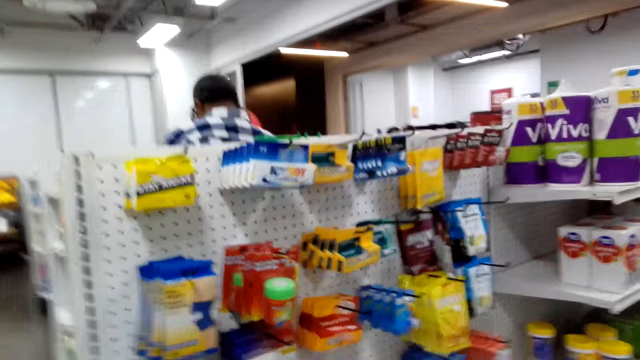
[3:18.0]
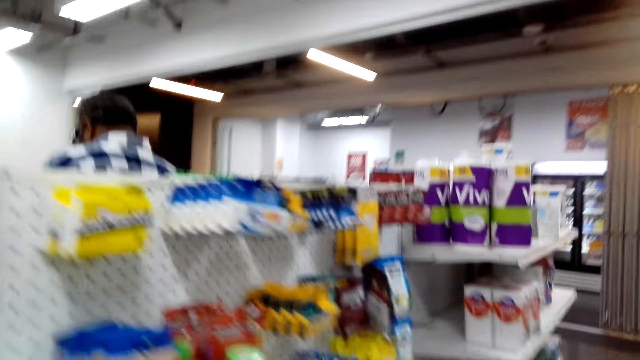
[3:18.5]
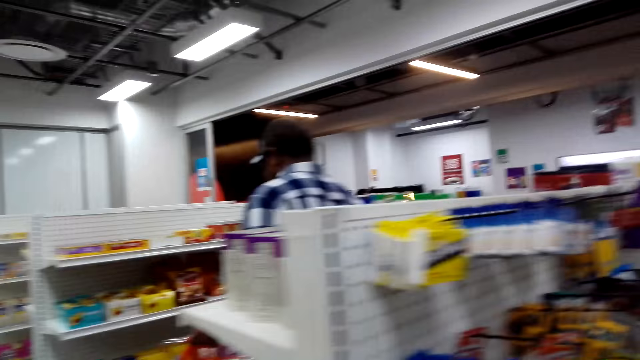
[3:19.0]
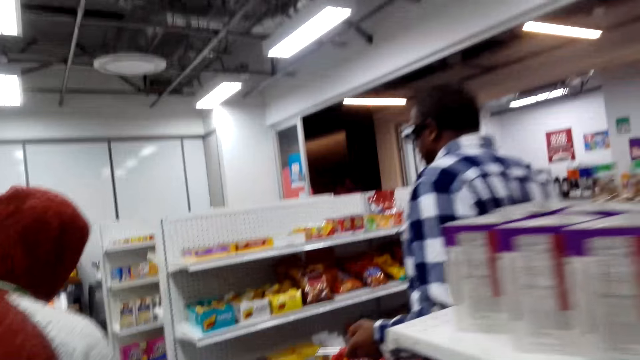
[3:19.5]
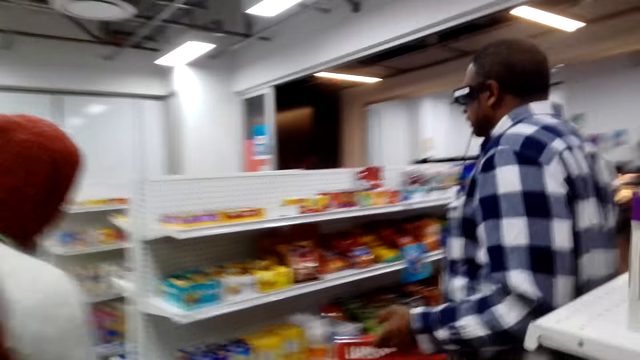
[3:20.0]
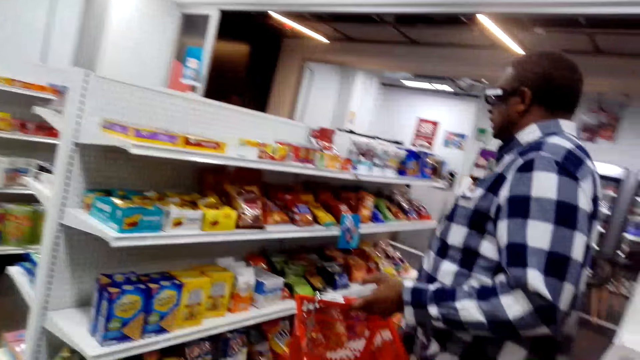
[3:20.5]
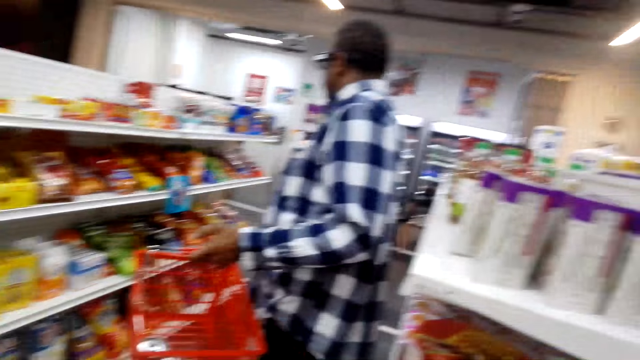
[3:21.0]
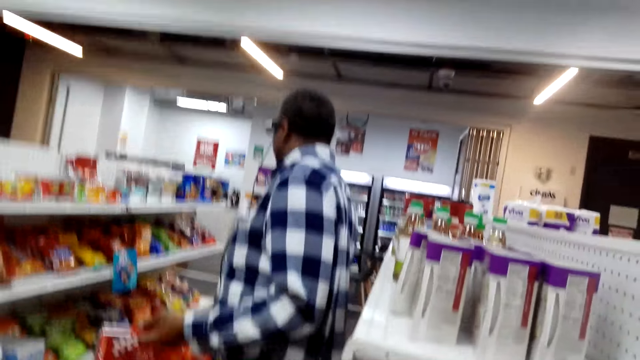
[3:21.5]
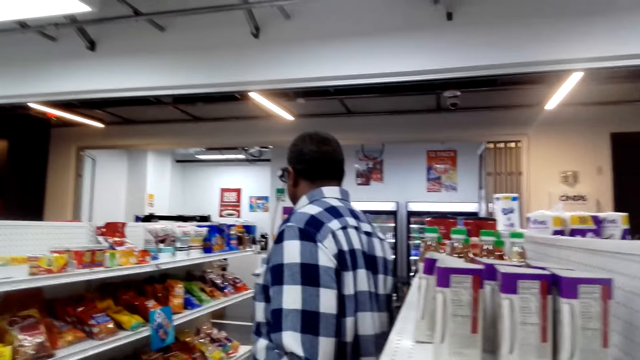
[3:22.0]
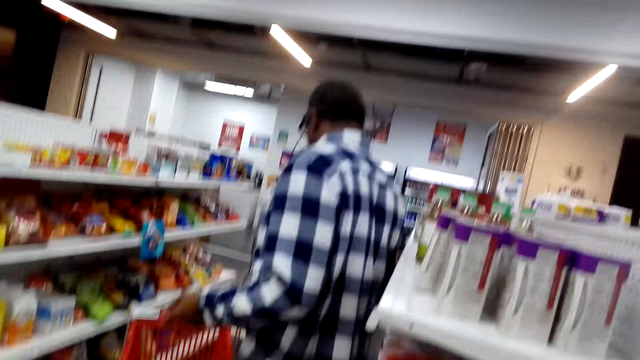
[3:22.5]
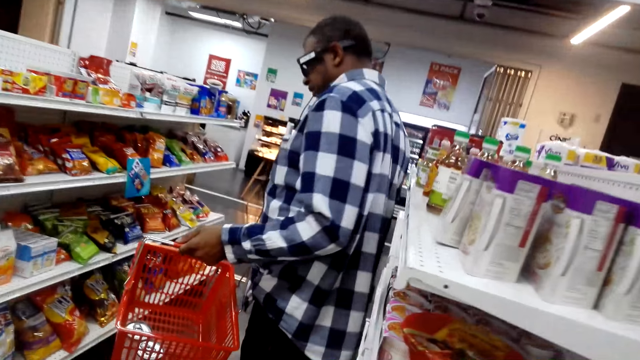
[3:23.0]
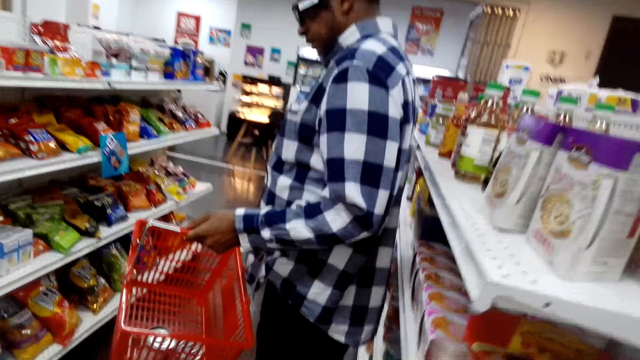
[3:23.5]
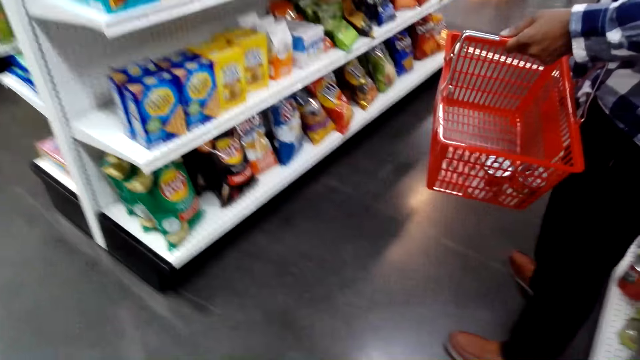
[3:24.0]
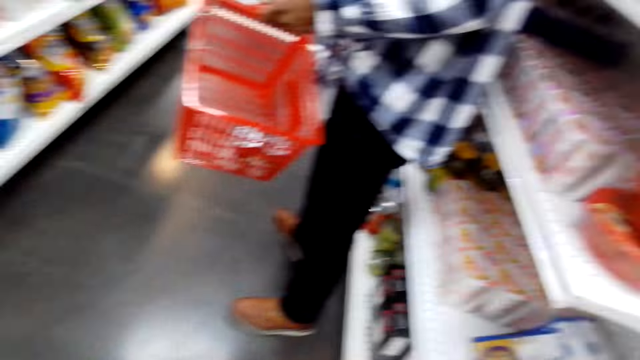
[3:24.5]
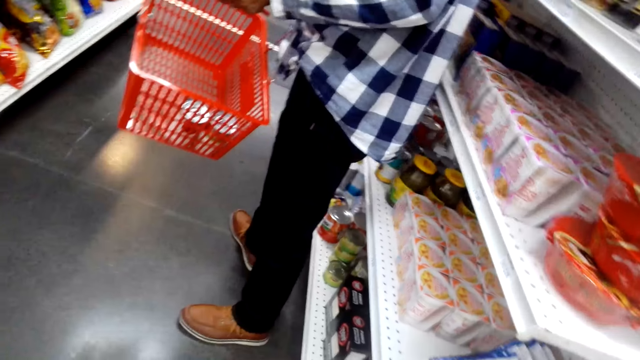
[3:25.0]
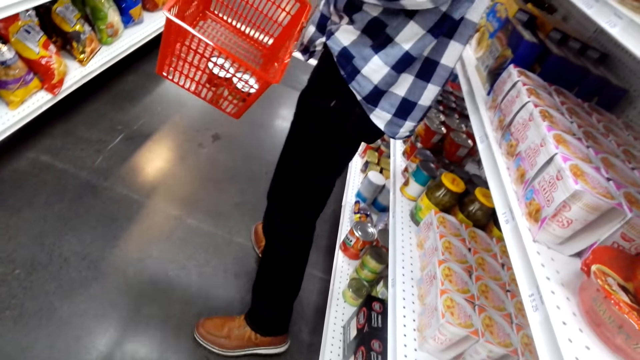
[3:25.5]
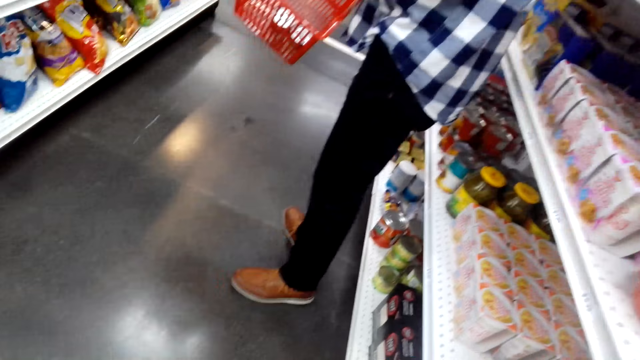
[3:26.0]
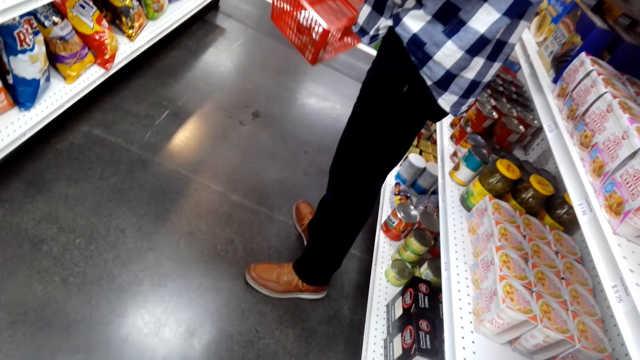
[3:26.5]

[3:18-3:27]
The camera wearer walks across the store. They look at the shelves in the shop.

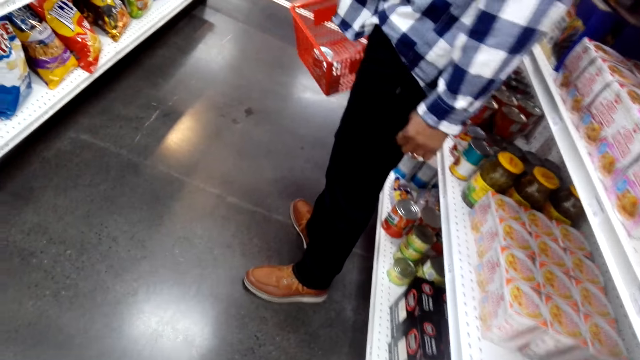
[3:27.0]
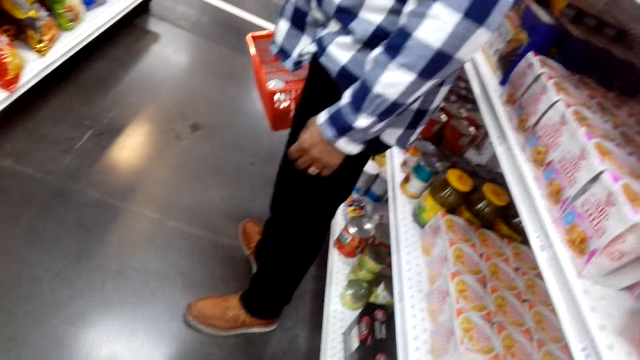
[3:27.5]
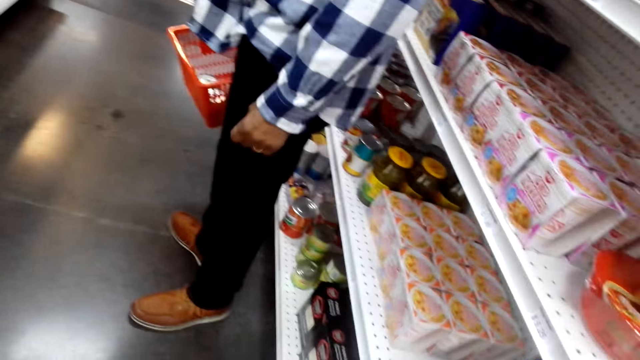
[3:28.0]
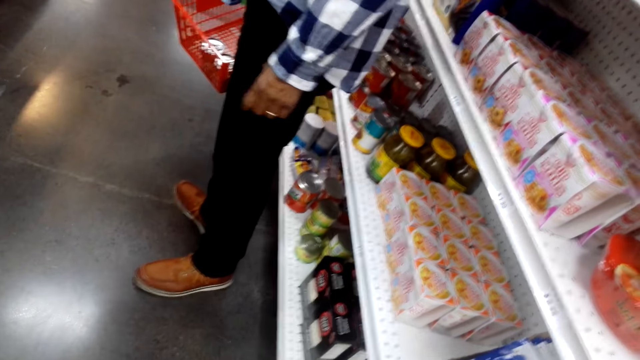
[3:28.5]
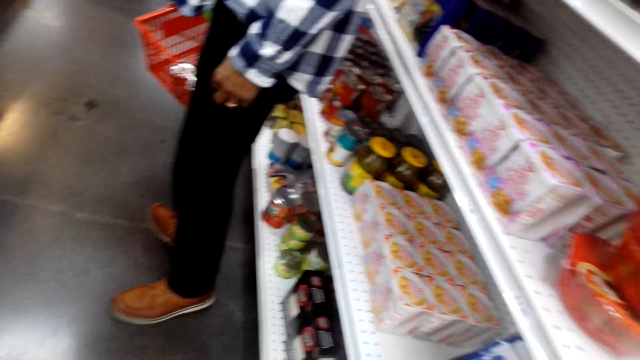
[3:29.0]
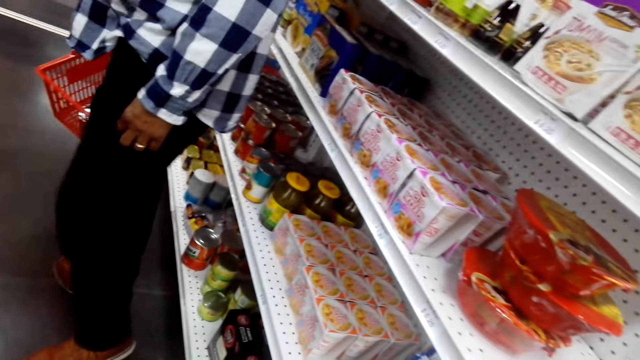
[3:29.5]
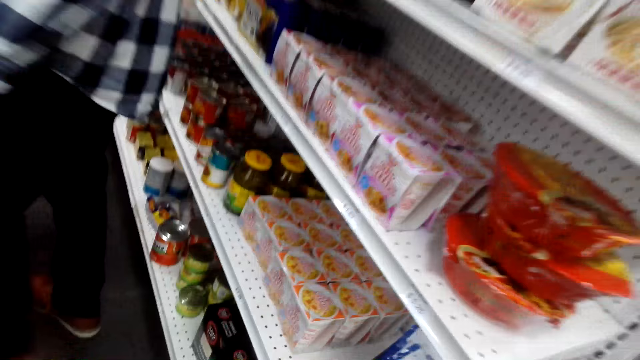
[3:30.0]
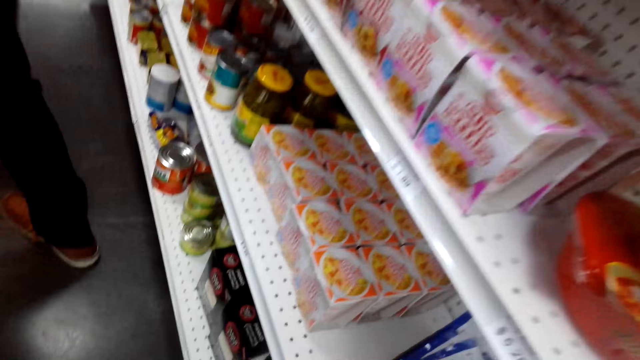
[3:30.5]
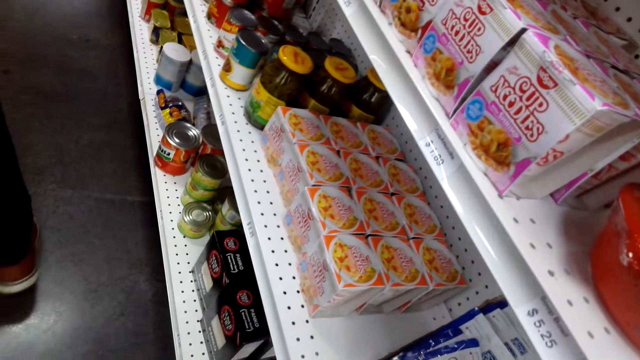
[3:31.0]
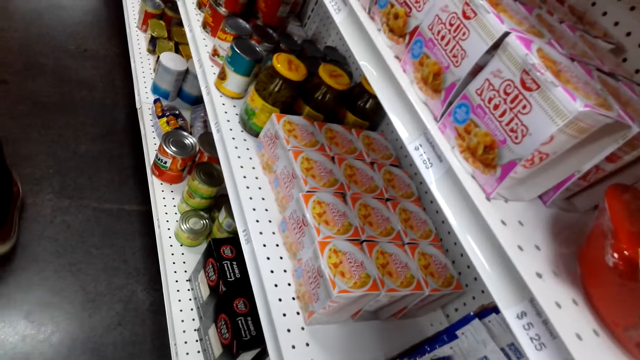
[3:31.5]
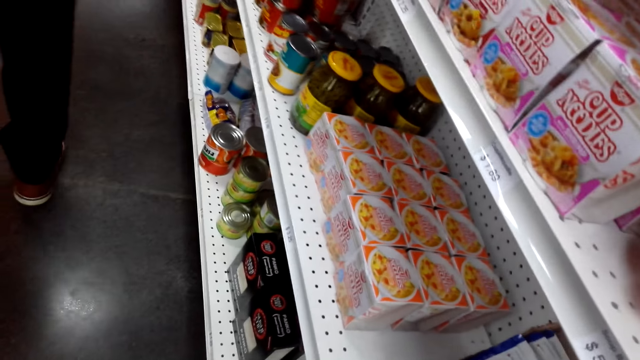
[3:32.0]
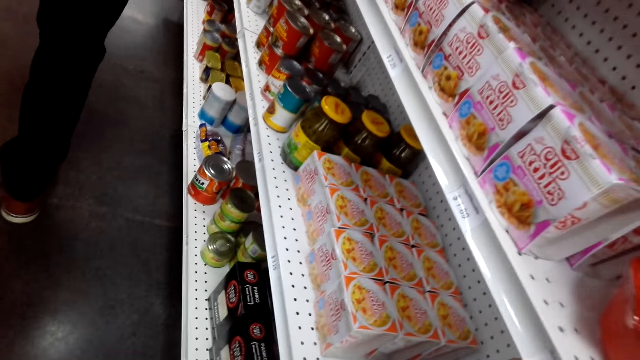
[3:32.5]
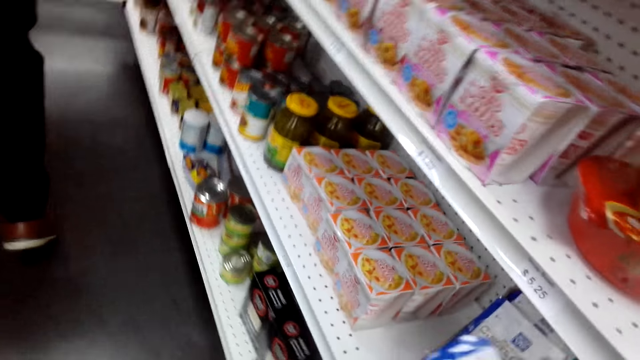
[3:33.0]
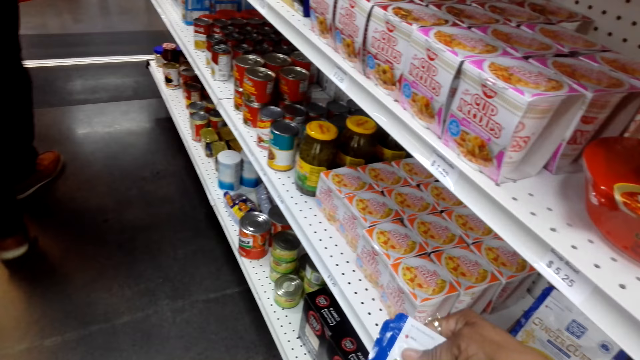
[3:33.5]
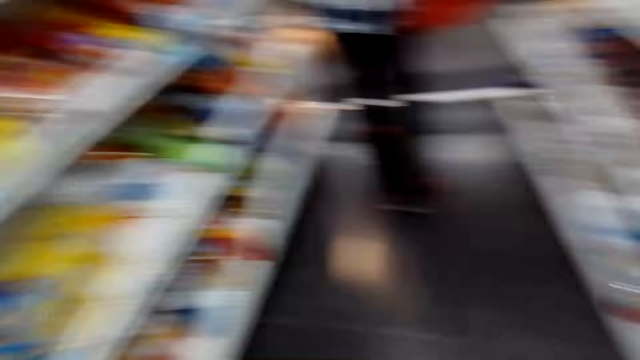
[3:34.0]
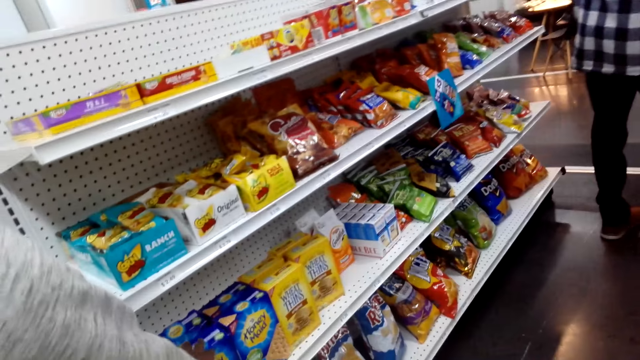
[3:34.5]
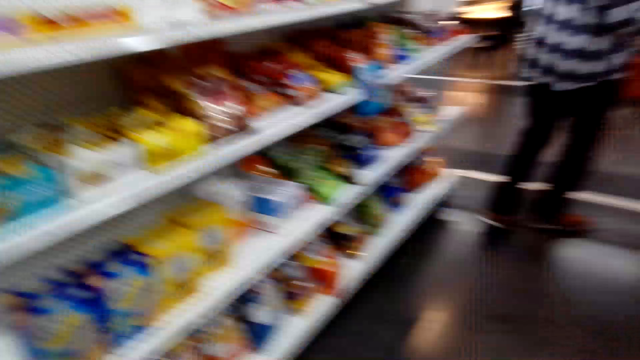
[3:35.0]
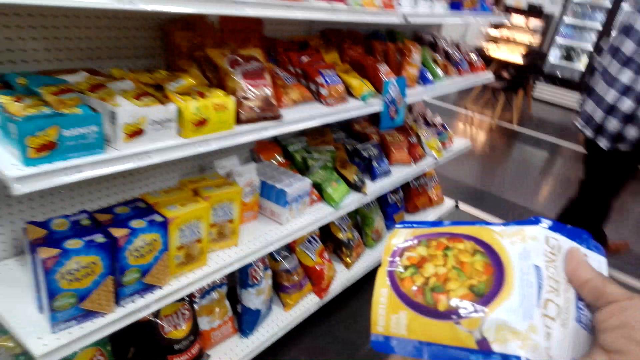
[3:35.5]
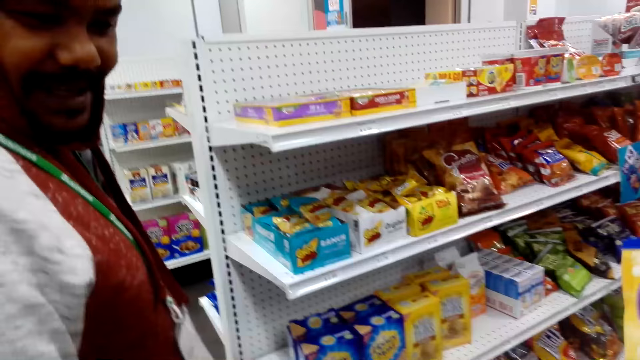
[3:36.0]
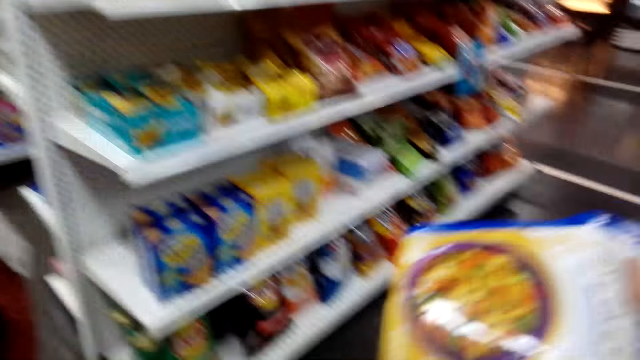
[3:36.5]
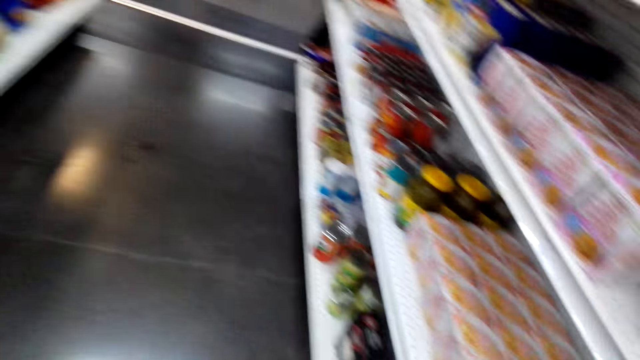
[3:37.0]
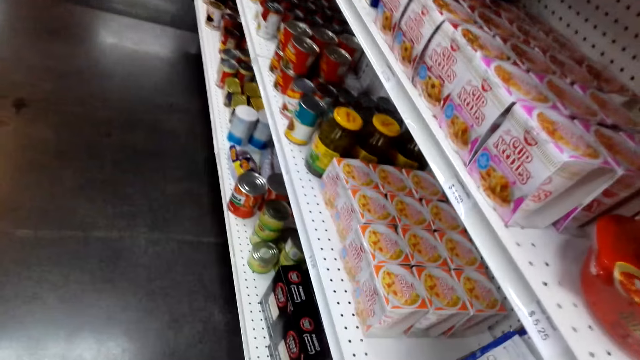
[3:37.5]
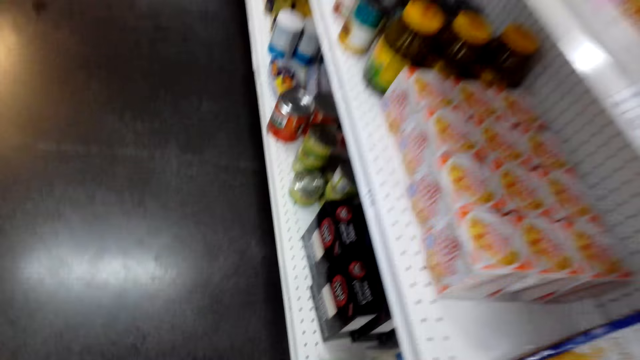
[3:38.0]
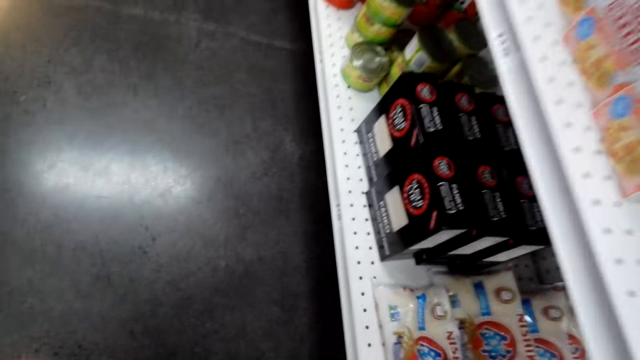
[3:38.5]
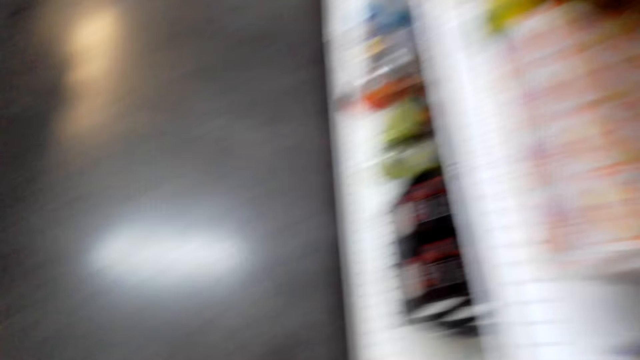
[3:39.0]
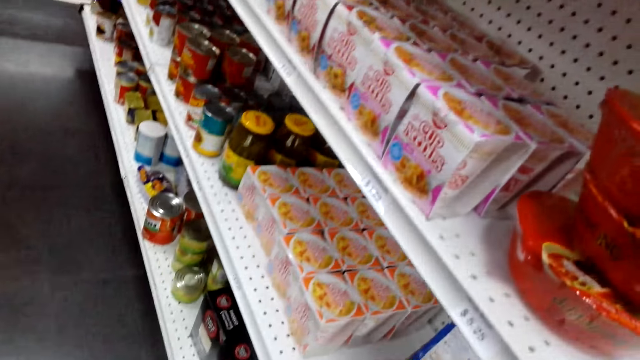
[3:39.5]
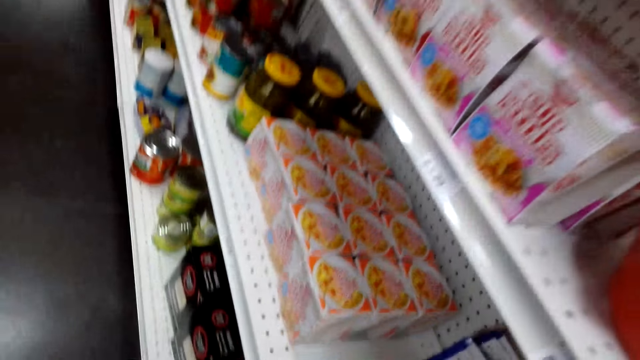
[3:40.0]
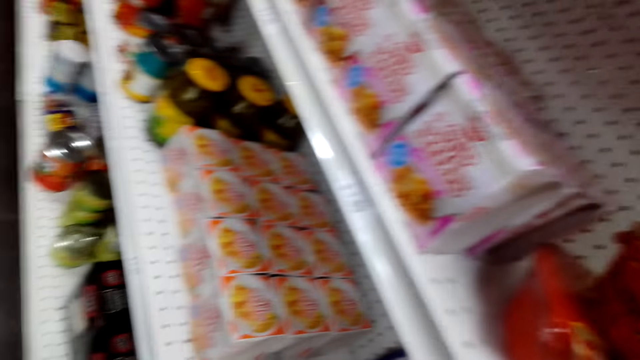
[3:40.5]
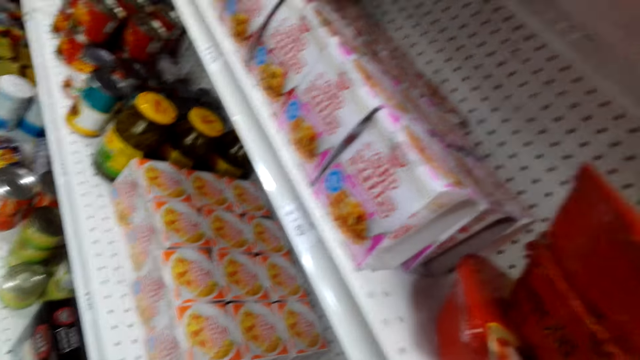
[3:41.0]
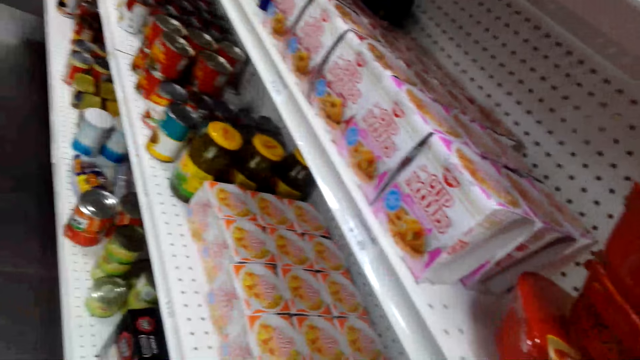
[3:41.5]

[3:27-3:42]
The camera wearer converses with a man. They pick up a packet of rice from the shelf. They check something. They look at the shelves in the shop. The man checks something. The camera wearer places something on the shelf. They pick something.
